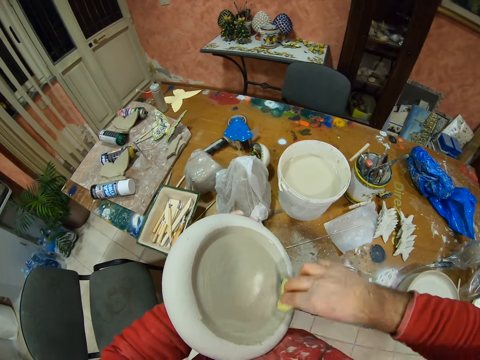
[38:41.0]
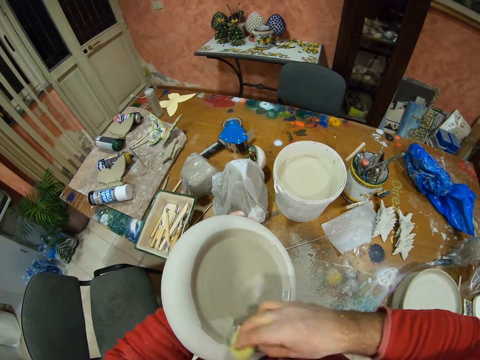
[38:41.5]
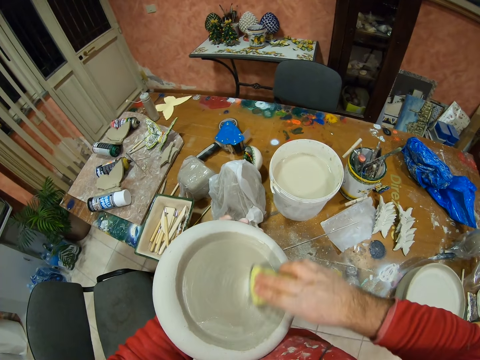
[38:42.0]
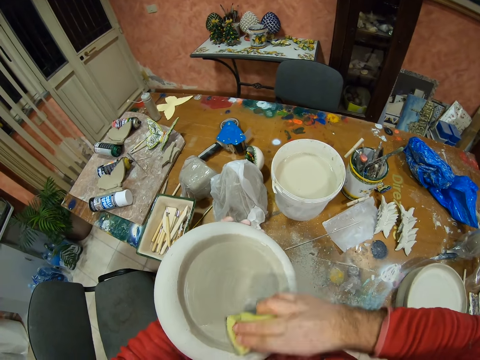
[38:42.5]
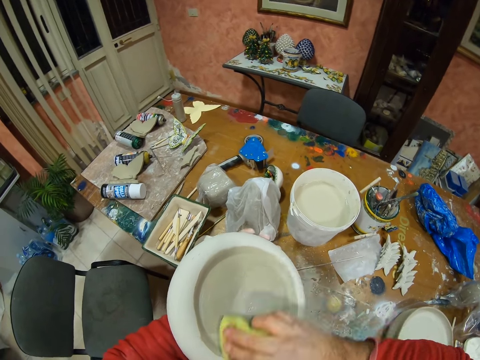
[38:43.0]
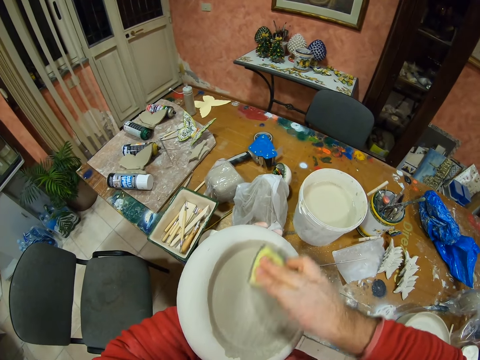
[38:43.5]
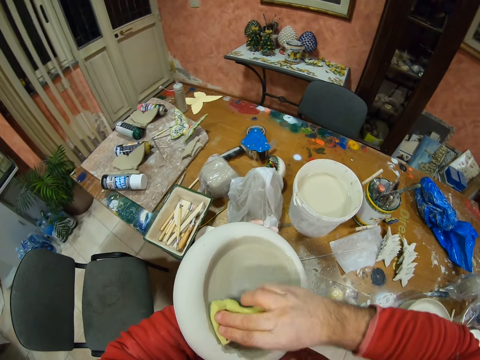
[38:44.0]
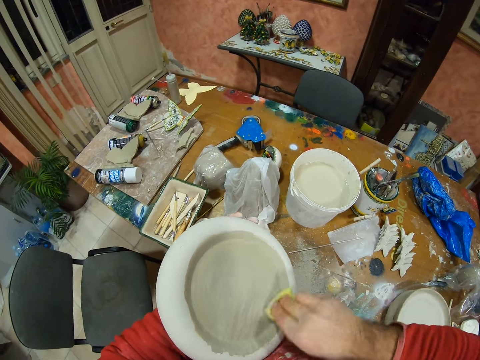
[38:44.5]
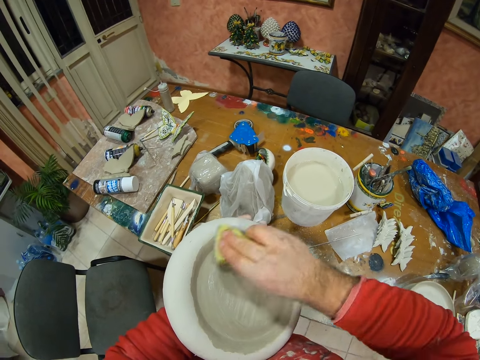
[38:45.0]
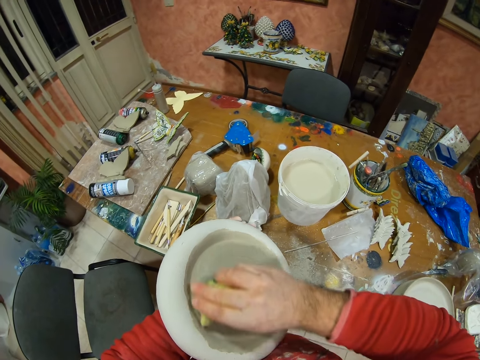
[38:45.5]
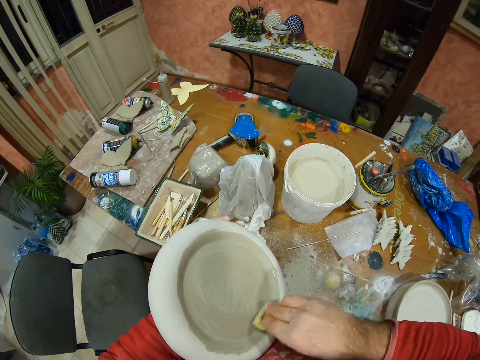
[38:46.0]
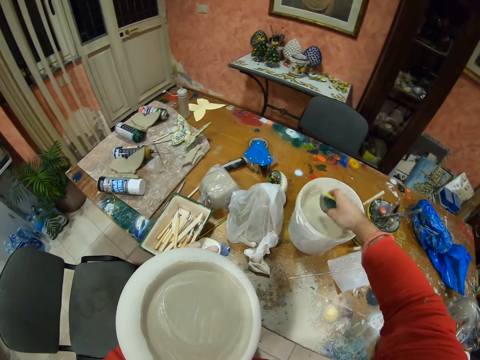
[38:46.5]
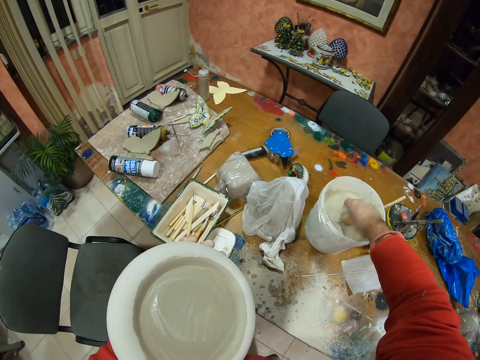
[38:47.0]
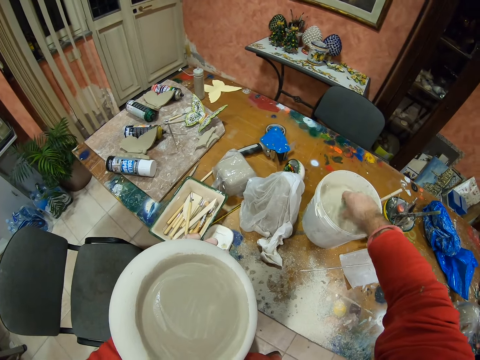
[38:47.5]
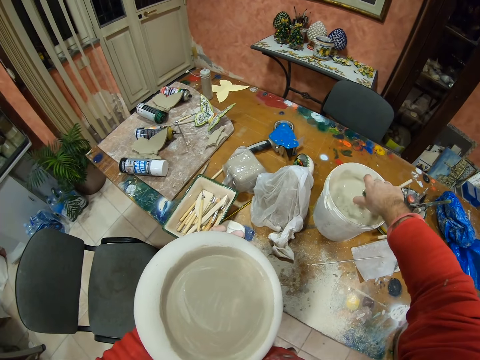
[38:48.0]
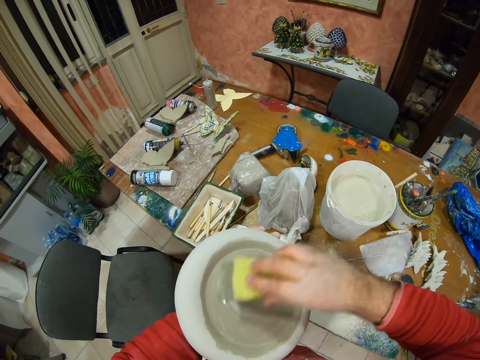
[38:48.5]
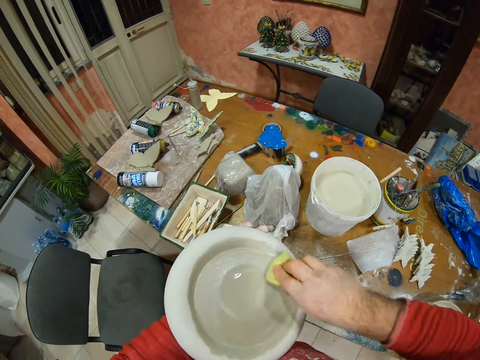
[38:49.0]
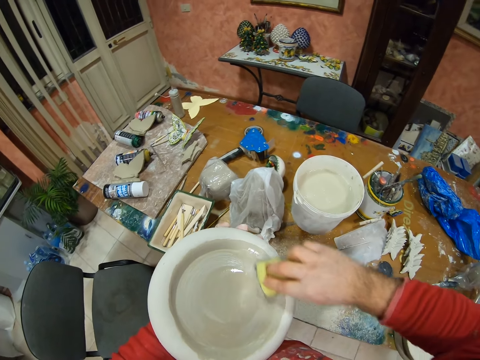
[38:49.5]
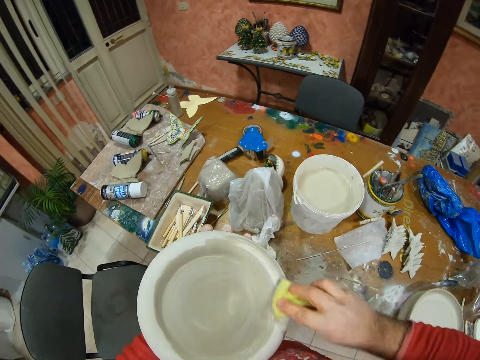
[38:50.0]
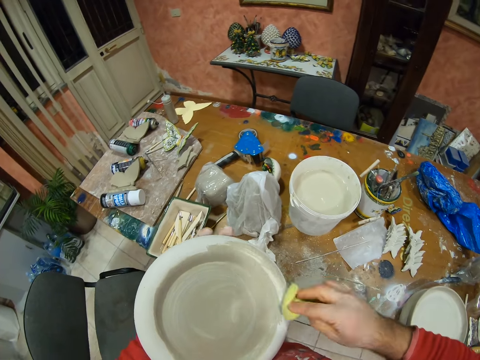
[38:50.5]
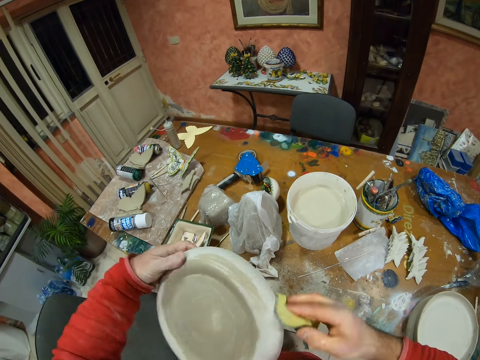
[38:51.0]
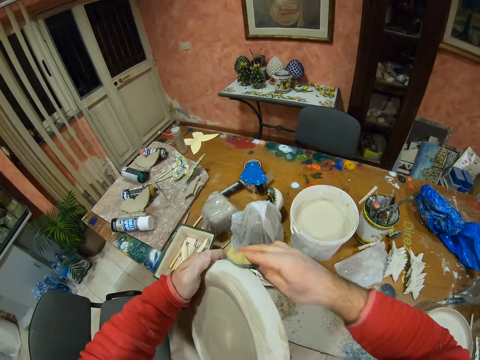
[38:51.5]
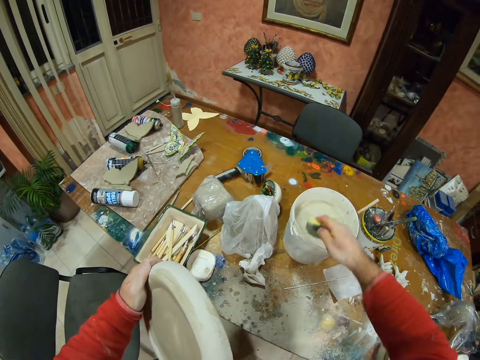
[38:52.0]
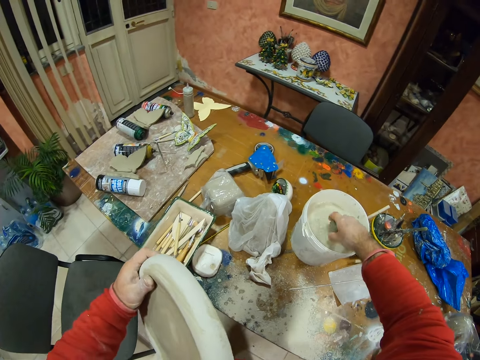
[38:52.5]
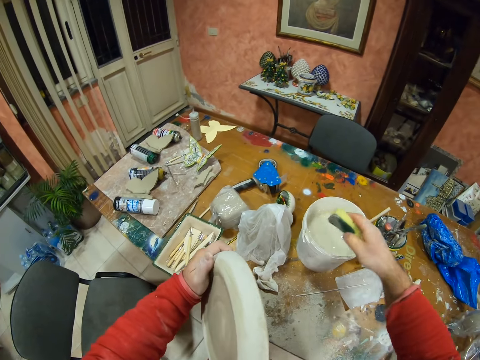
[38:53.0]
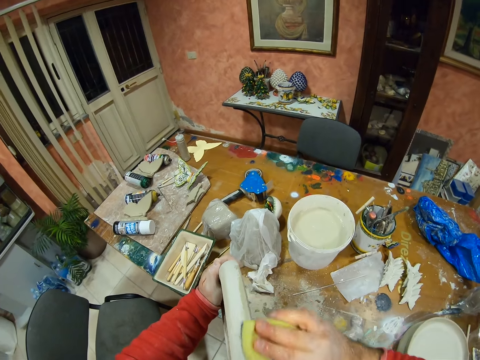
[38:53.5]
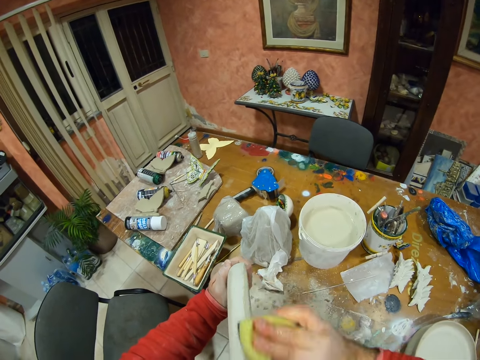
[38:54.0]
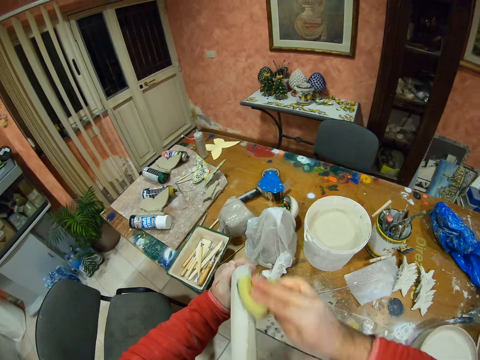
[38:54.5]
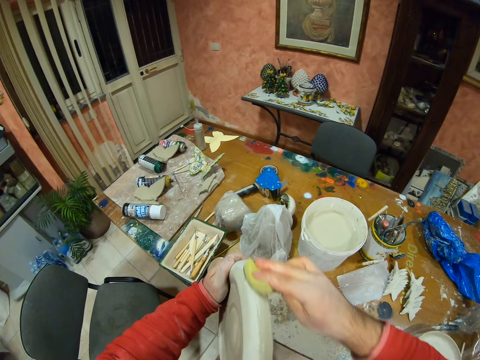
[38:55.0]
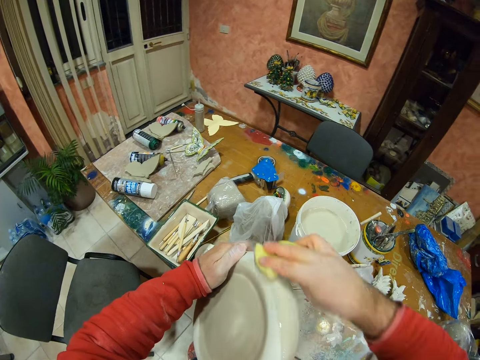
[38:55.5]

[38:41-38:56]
The camera wearer dips a sponge in the bucket with his right hand. He glazes a pottery plate with glaze.

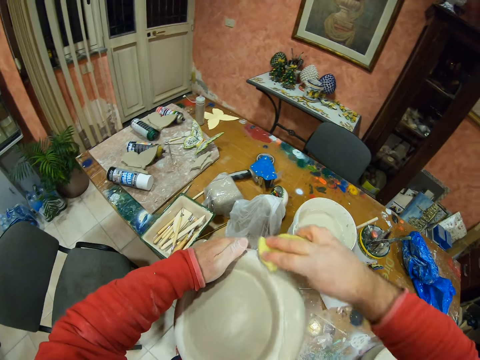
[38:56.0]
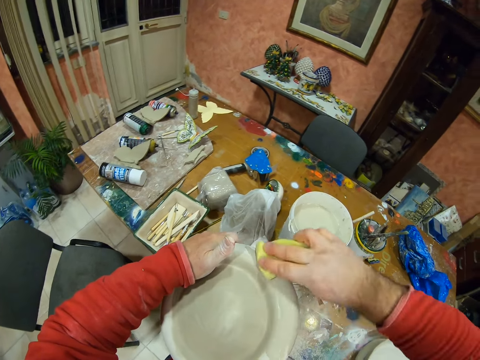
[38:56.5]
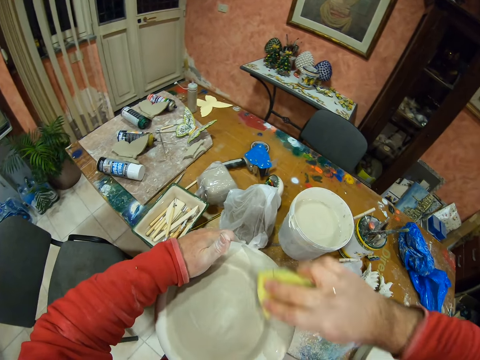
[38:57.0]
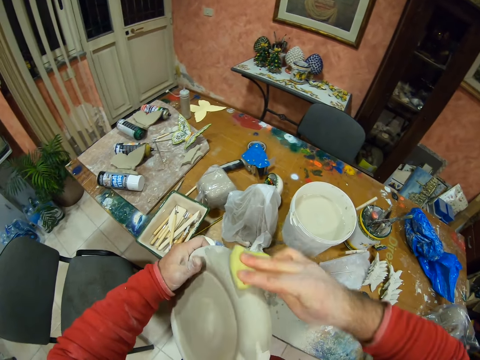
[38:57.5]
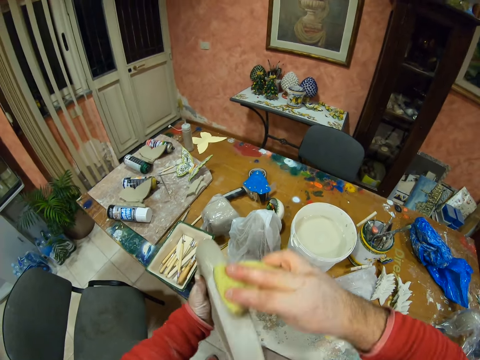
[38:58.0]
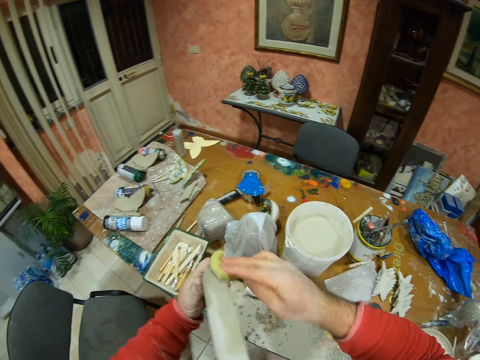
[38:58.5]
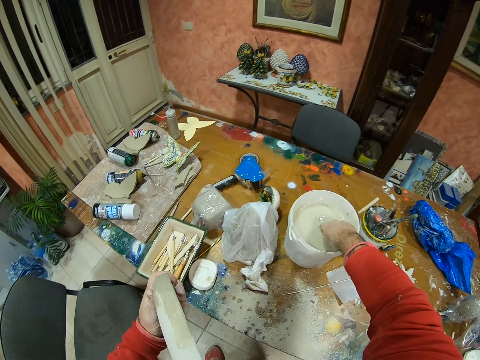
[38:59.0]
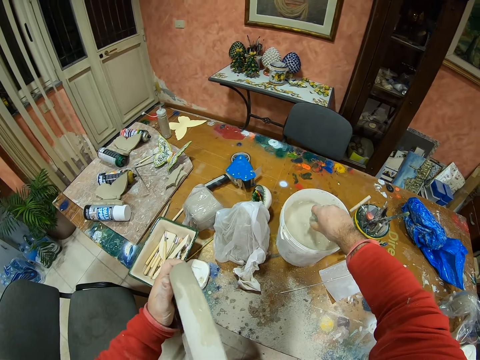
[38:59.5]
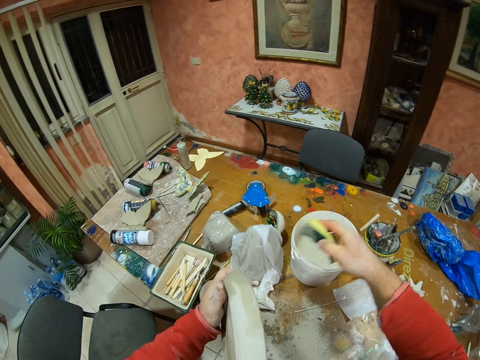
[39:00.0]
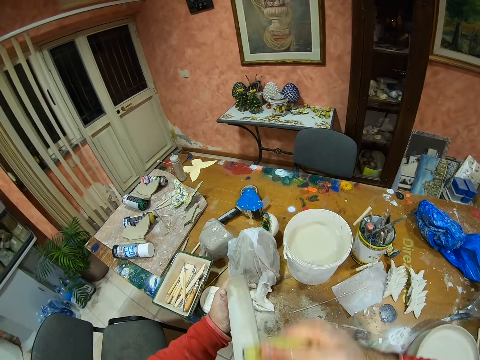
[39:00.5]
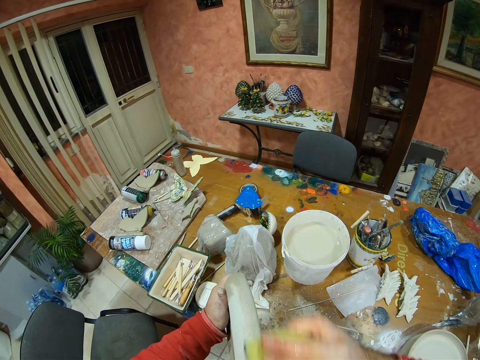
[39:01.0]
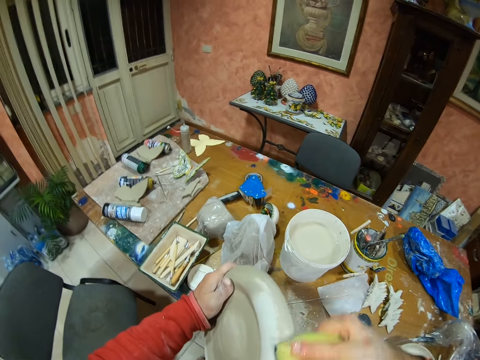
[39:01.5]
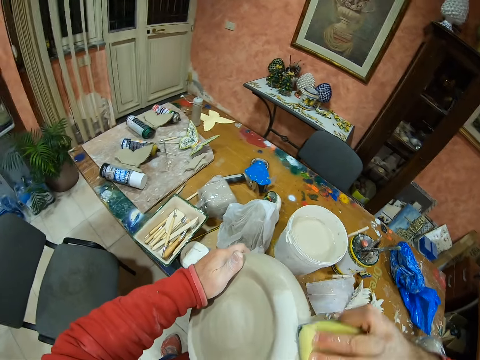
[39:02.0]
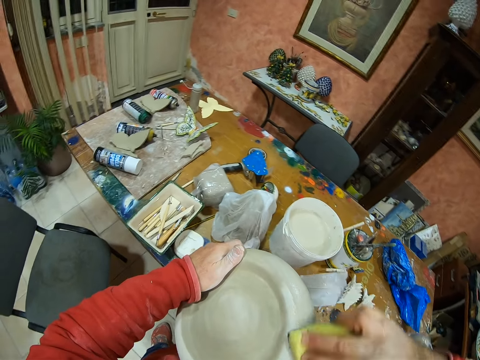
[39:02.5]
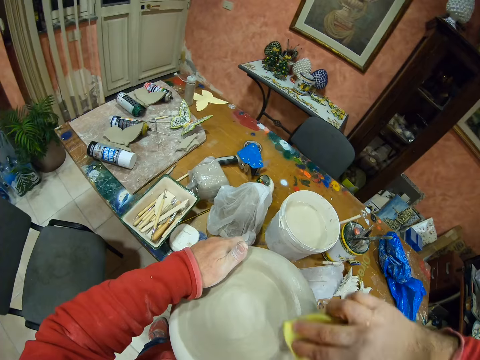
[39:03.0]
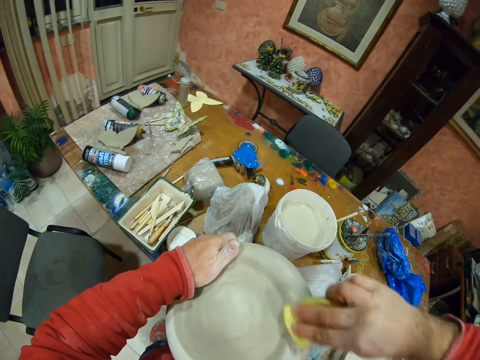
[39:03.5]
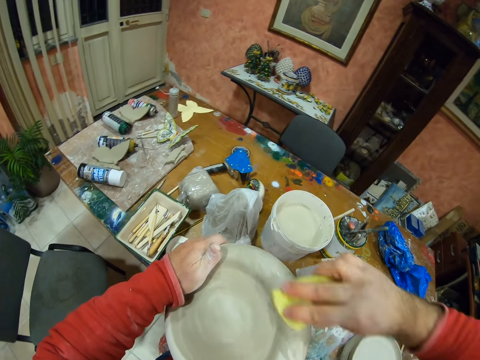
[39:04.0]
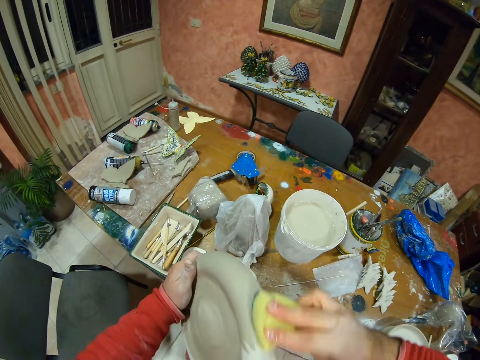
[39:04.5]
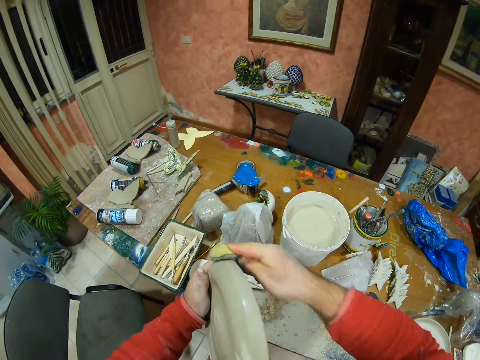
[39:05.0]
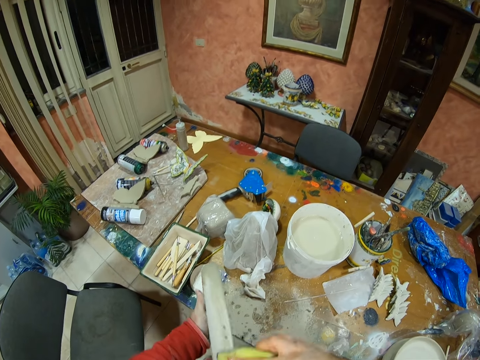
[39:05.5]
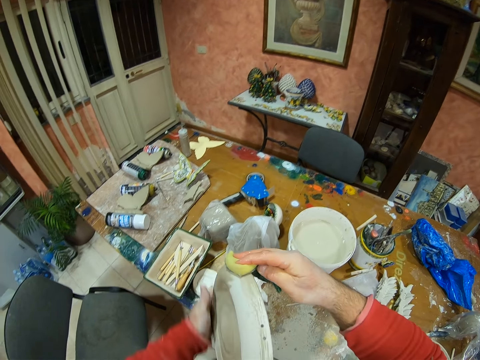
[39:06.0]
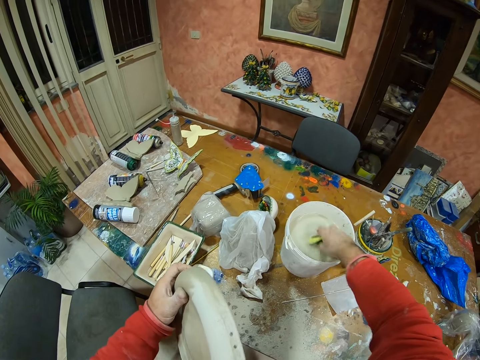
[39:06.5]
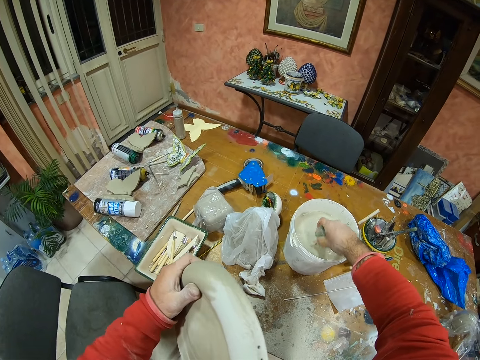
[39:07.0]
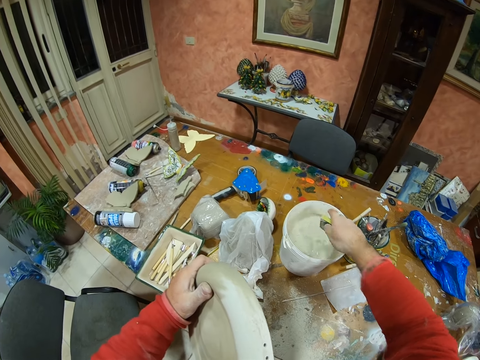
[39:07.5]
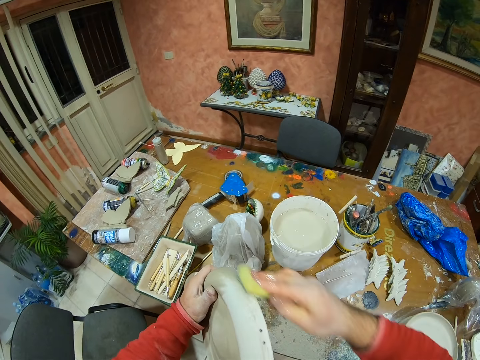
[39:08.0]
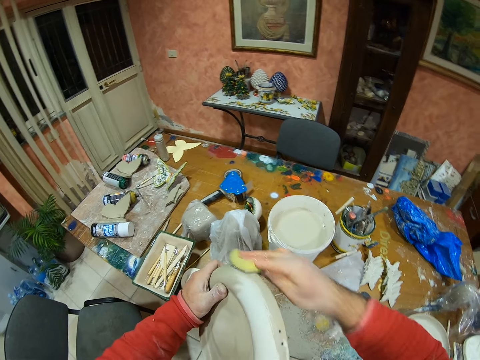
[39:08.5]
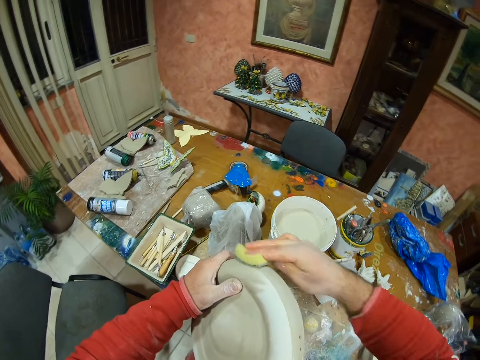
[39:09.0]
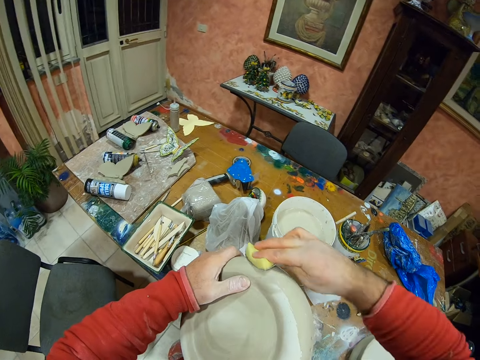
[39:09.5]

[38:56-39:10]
The camera wearer dips a sponge in the bucket with his right hand. He glazes a pottery plate with glaze. He dips the sponge in the bucket with his right hand.
